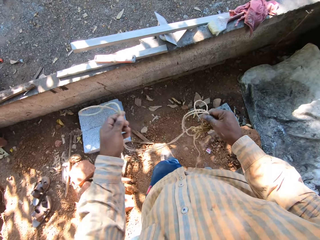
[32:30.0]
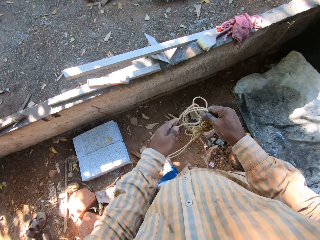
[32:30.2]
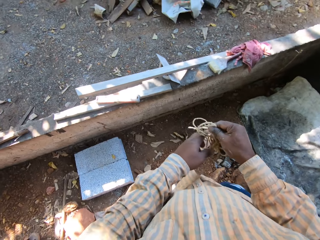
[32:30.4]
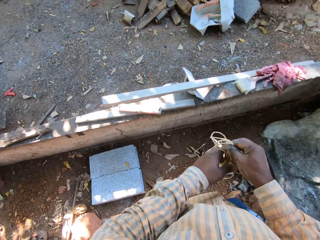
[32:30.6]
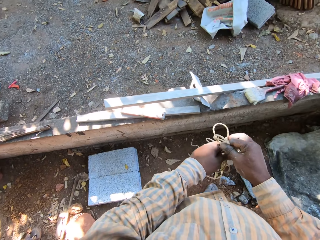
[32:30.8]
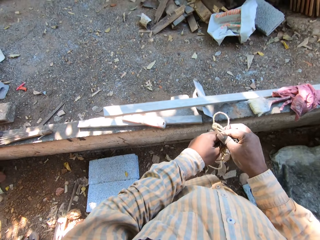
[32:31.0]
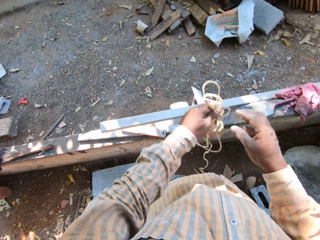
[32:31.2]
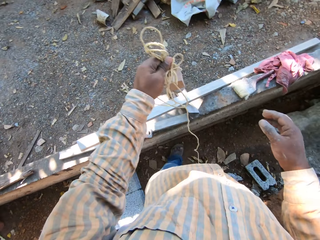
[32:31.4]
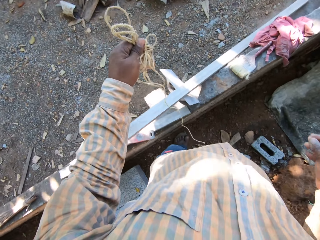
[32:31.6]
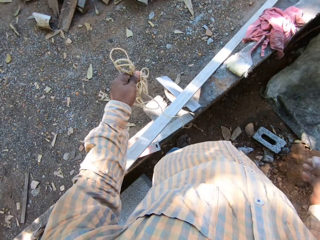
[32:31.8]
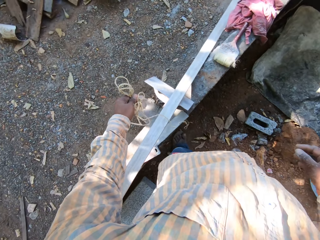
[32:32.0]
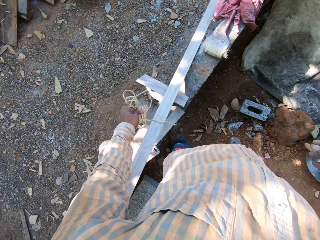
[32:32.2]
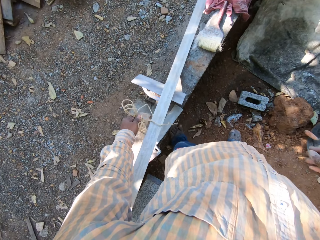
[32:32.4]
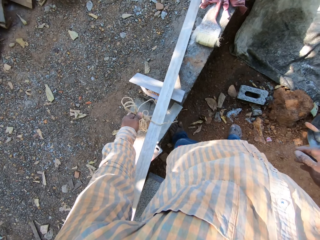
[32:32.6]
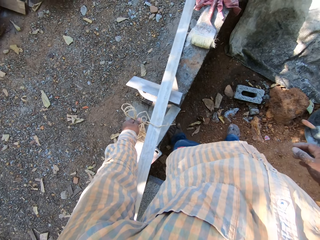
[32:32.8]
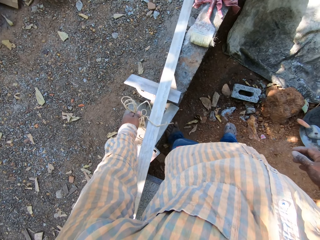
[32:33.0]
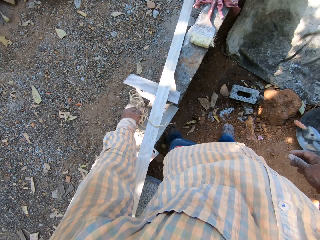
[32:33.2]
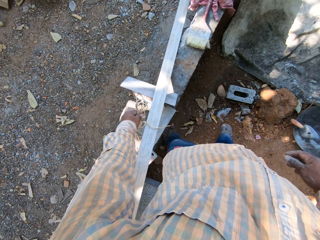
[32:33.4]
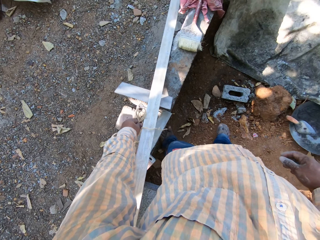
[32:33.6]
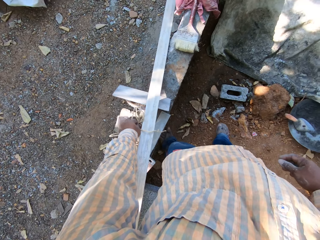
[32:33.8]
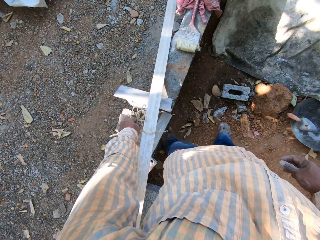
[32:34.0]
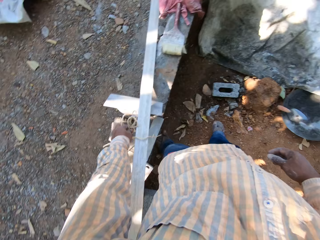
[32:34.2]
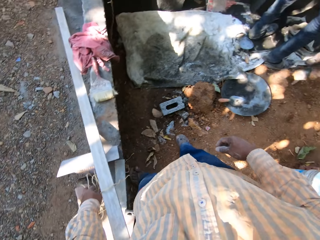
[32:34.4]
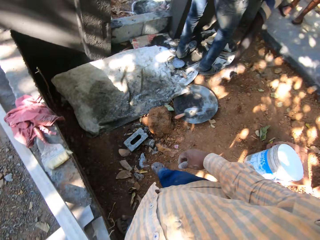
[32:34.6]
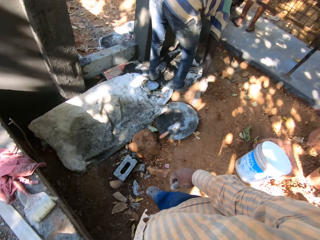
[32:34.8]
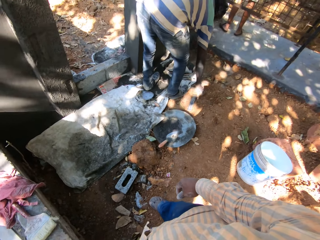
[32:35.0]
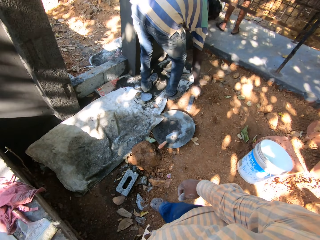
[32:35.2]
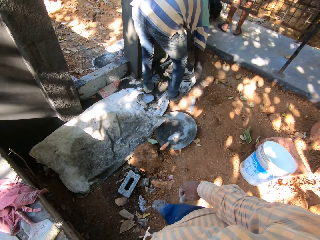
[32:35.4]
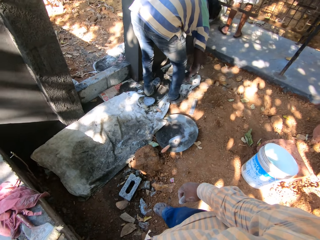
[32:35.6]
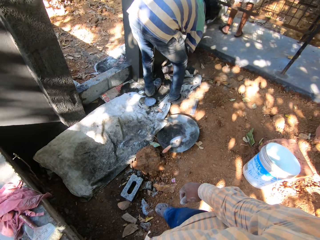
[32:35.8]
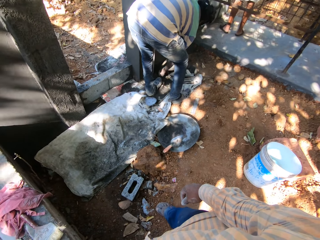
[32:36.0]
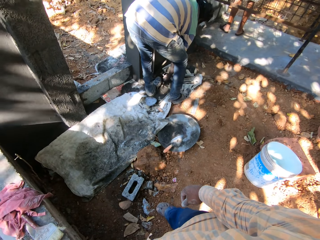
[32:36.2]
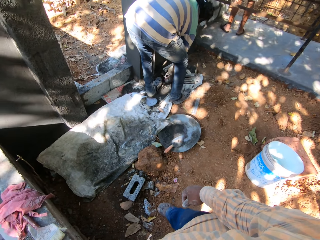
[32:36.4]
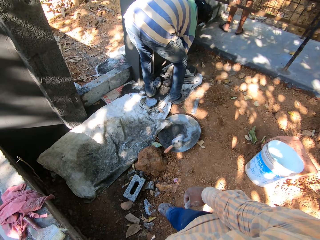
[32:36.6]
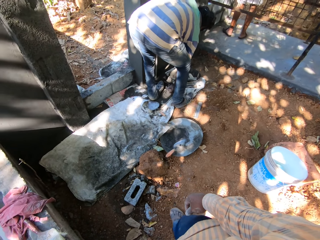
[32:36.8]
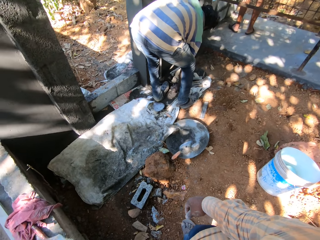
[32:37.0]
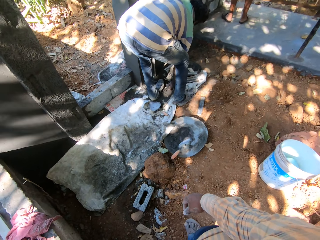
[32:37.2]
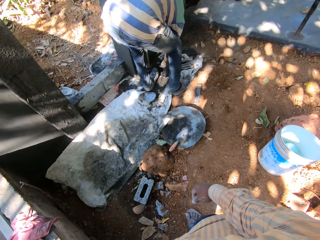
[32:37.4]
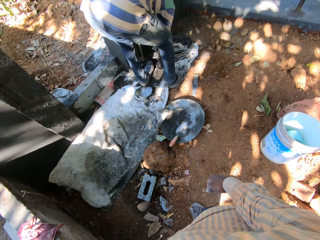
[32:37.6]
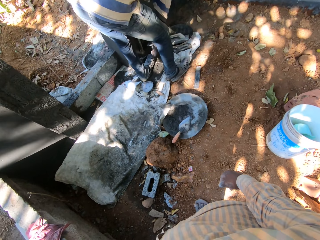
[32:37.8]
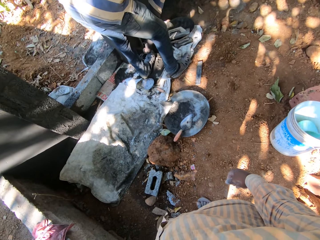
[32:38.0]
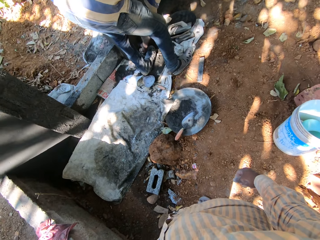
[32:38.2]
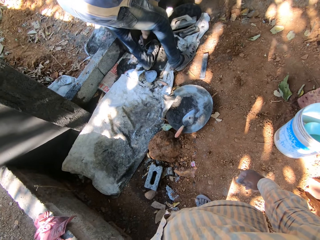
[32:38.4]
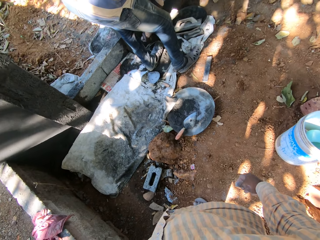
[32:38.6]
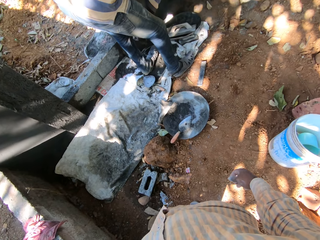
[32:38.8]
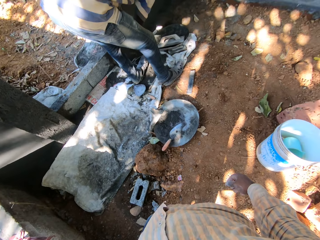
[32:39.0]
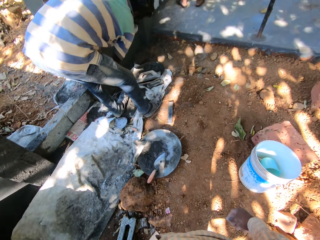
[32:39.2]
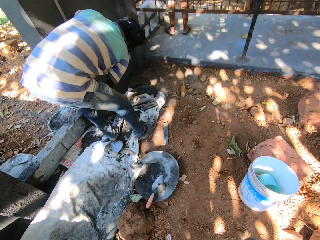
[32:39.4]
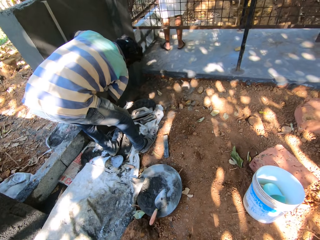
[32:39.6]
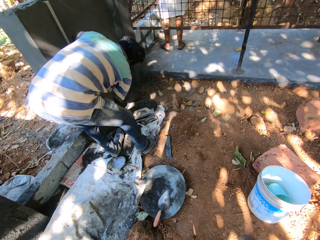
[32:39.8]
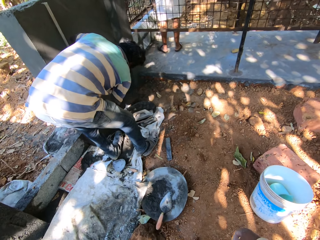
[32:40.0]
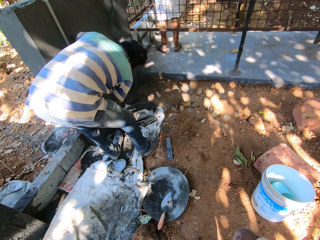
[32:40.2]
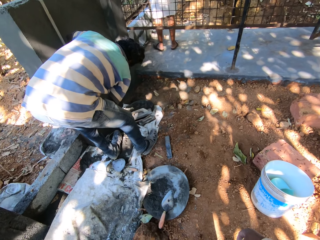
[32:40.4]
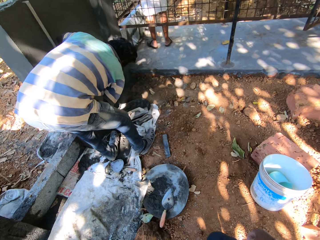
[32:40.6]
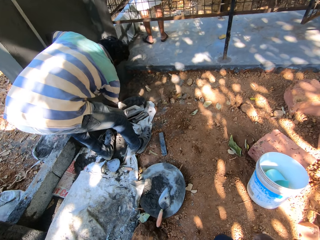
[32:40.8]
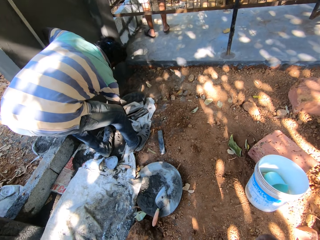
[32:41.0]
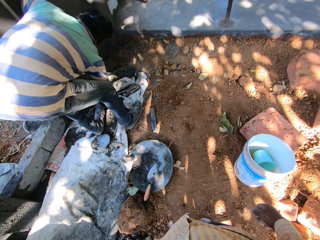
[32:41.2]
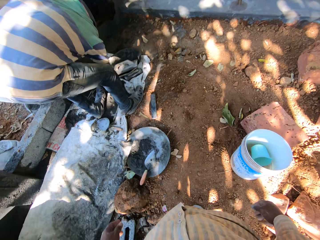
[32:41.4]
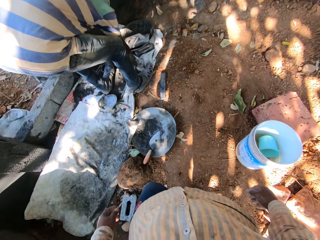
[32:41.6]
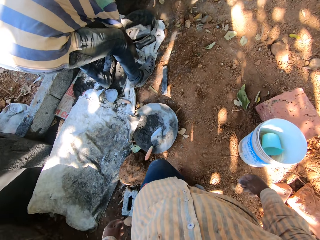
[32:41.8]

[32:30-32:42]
The camera wearer drops a level thread on the ground. He places a rope on a fence with his left hand.

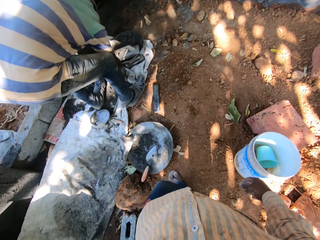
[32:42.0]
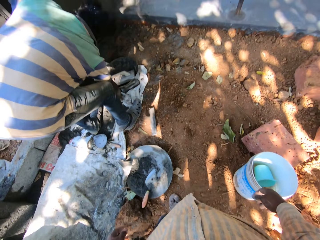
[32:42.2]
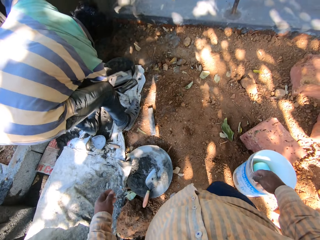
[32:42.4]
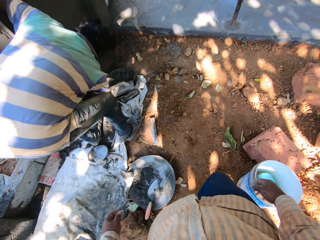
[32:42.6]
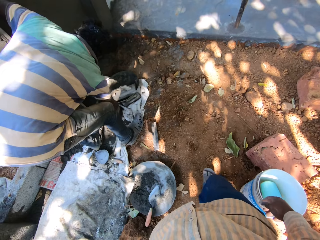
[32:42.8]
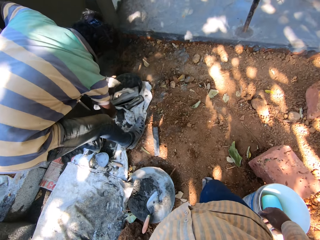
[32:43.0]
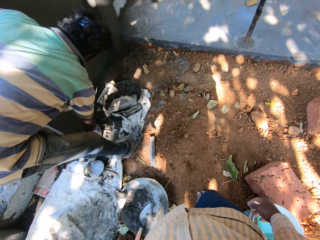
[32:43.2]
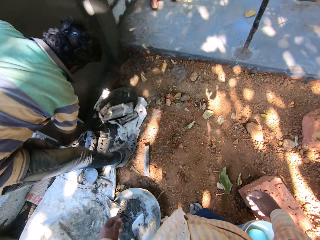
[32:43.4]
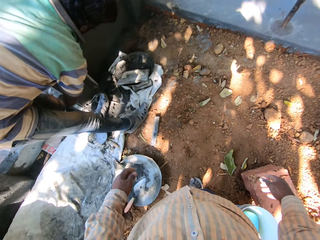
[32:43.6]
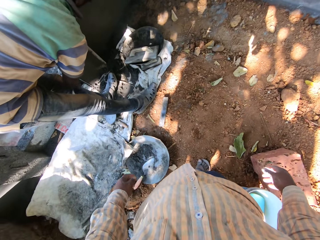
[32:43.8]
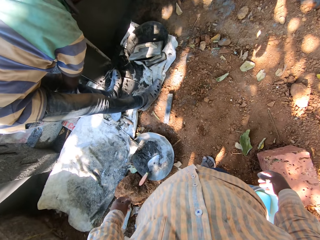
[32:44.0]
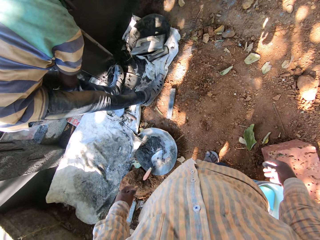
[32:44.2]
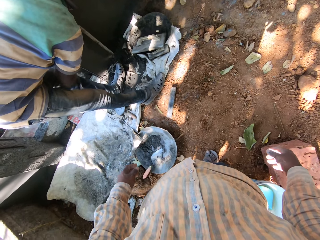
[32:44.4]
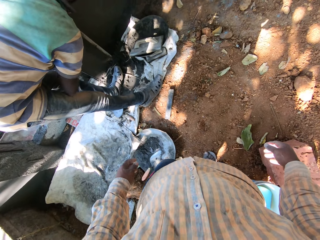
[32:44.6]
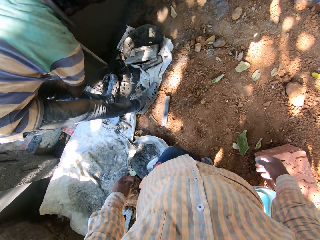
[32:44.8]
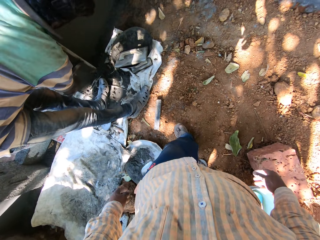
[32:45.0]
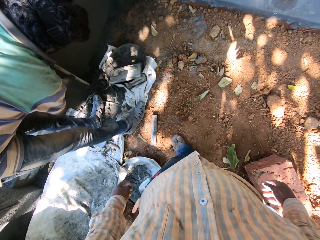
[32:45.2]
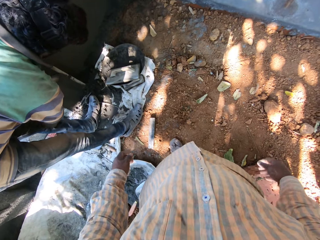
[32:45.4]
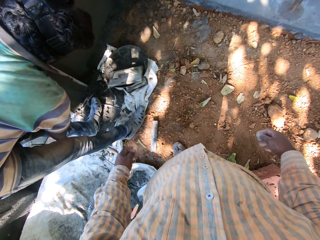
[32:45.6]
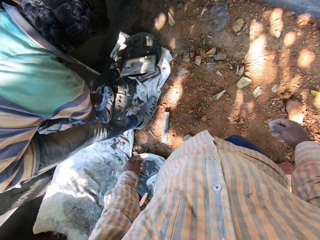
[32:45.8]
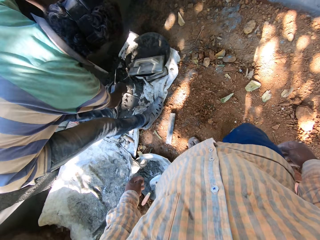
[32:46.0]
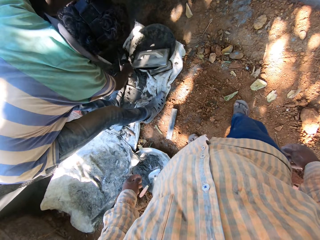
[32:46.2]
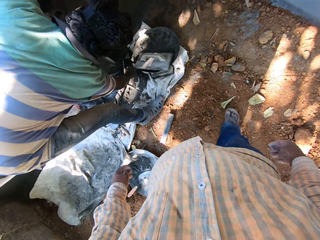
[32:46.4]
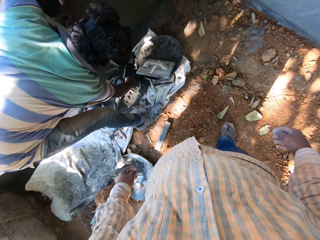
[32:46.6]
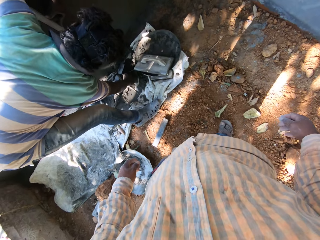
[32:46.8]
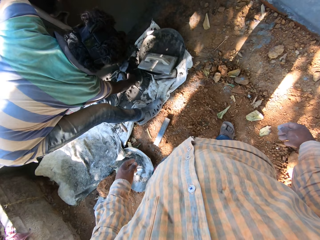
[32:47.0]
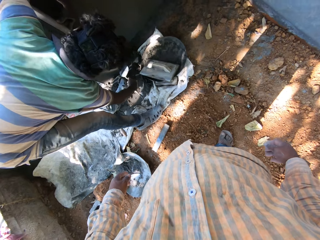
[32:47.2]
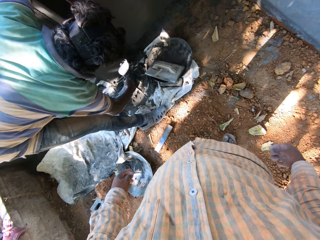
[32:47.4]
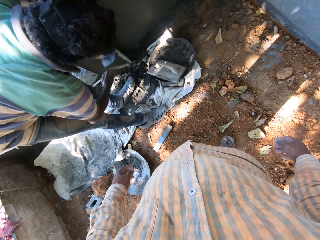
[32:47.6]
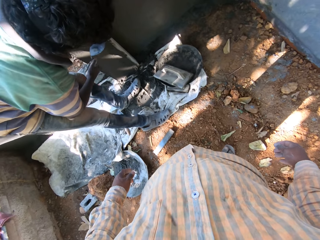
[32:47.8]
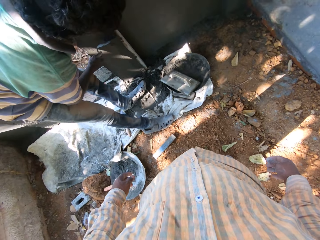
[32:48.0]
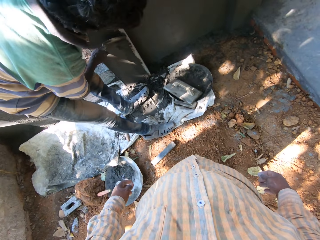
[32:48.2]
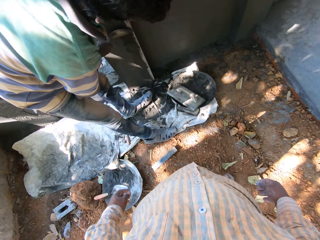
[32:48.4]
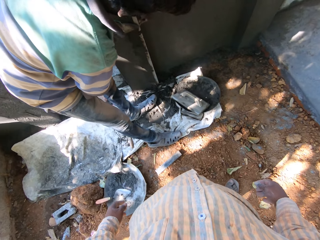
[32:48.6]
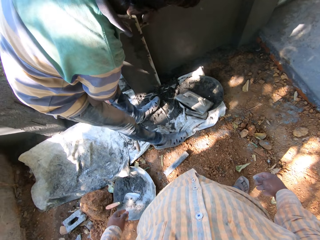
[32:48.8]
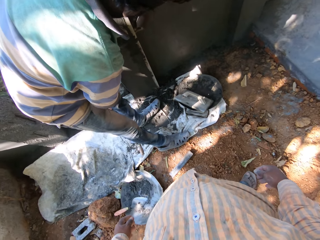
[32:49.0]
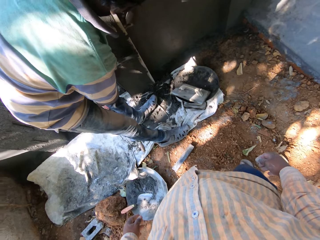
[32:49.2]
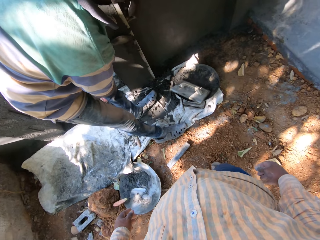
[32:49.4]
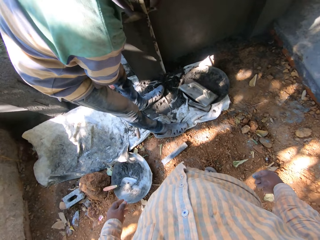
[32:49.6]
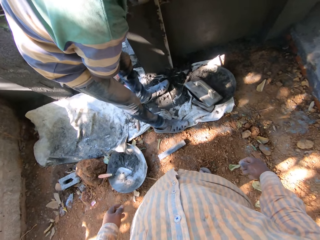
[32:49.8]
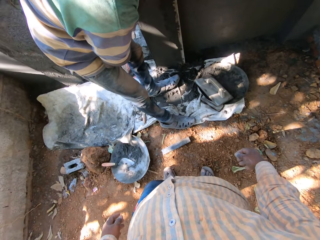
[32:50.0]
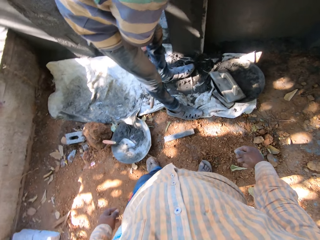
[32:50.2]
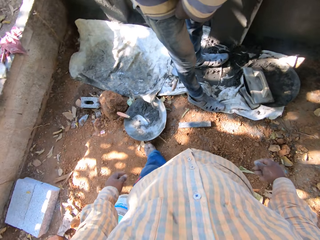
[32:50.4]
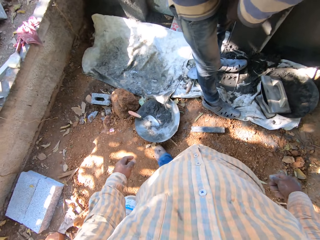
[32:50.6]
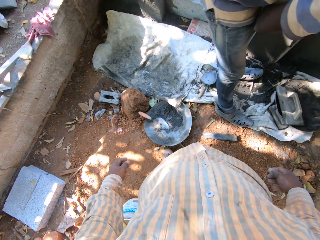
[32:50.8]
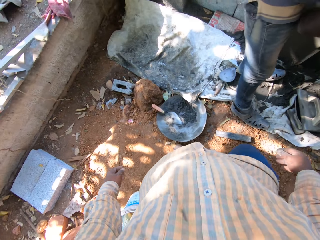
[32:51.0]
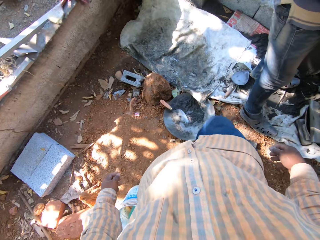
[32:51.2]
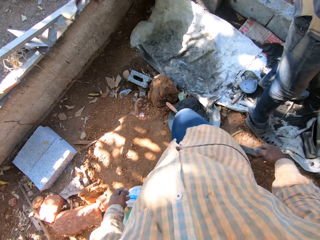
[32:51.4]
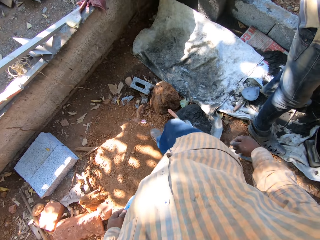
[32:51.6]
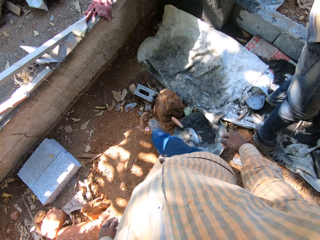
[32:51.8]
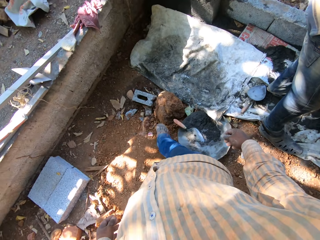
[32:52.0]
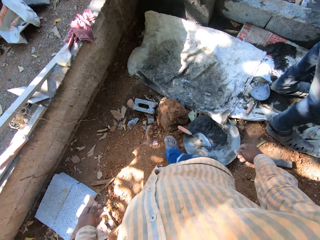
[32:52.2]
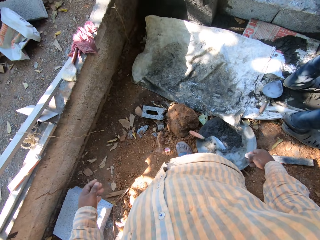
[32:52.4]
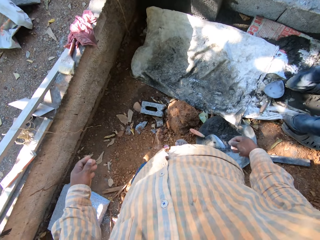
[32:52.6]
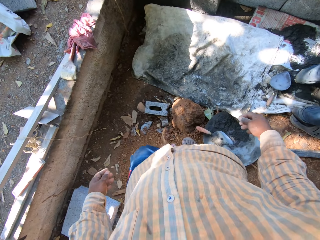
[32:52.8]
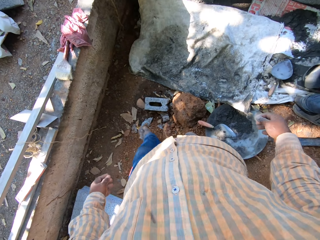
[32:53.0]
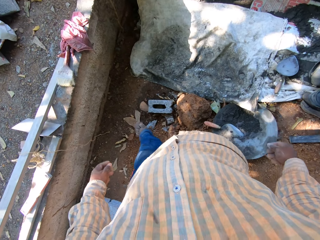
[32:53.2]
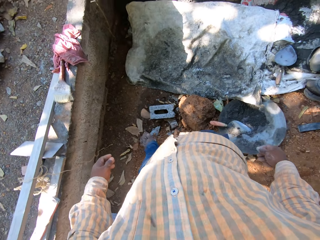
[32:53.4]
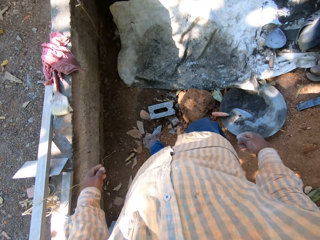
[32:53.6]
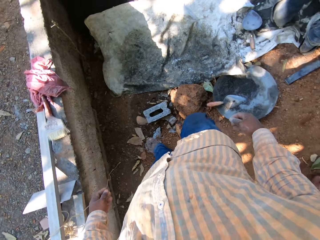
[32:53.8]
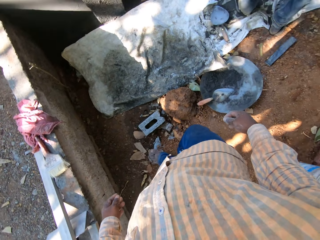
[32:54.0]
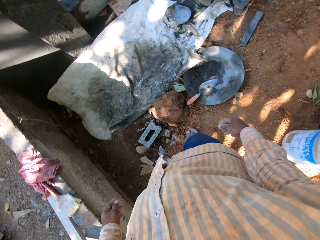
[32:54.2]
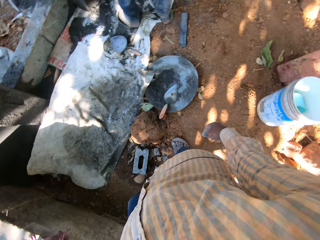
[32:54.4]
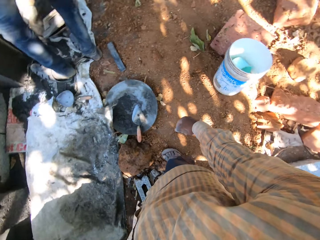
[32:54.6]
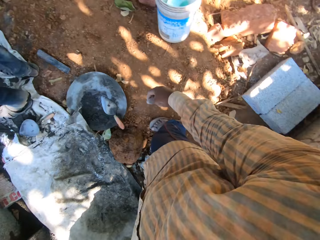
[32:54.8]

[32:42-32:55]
A man plasters a wall with a hand trowel in his right hand. The man scoops cement from the wall base with the hand trowel in his right hand. The man plasters the wall with the hand trowel in his right hand.
